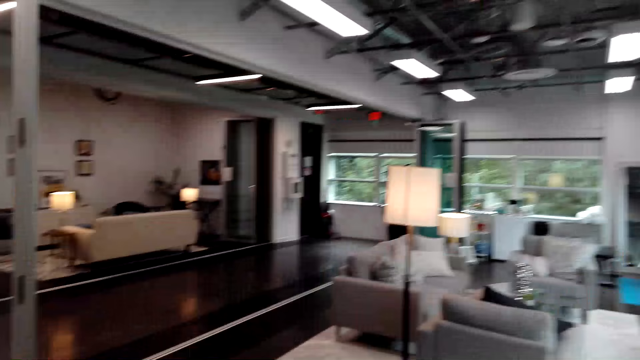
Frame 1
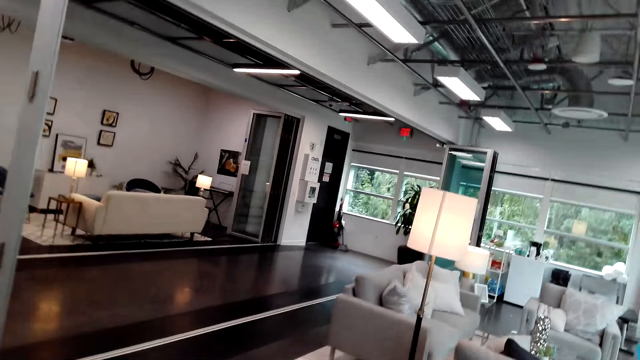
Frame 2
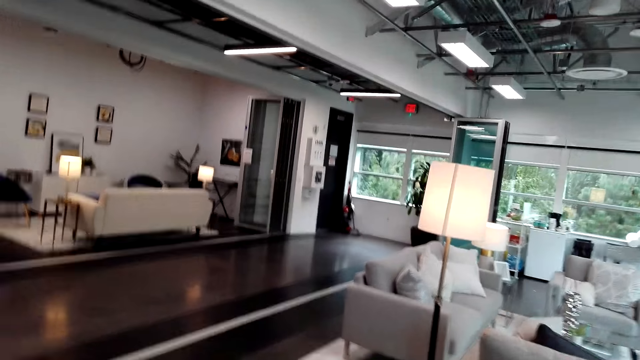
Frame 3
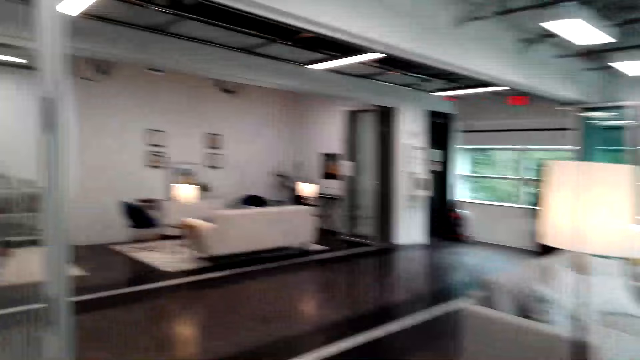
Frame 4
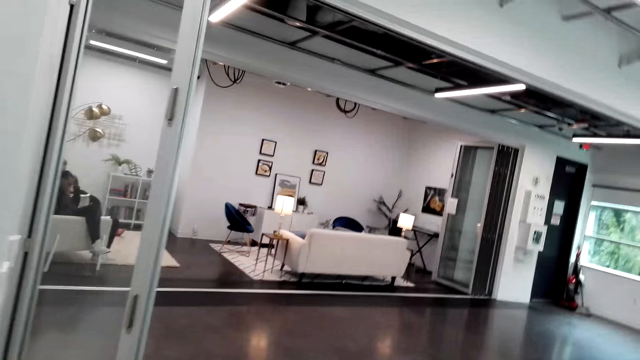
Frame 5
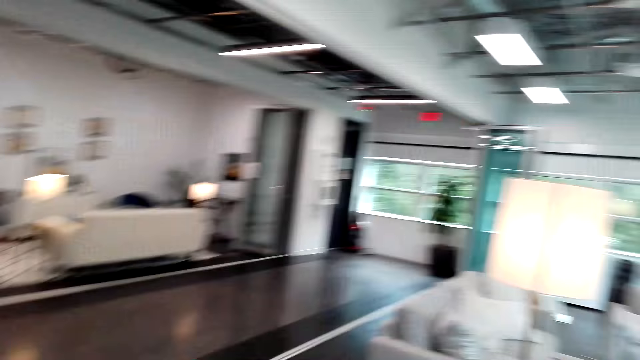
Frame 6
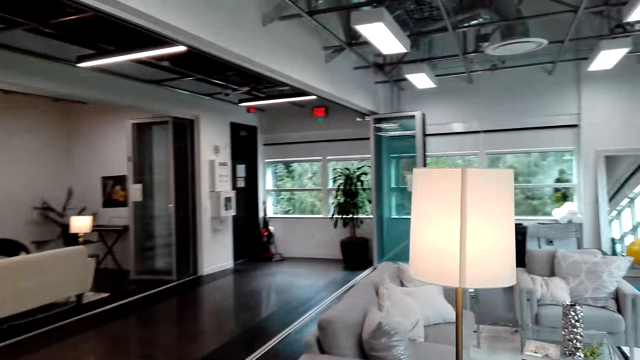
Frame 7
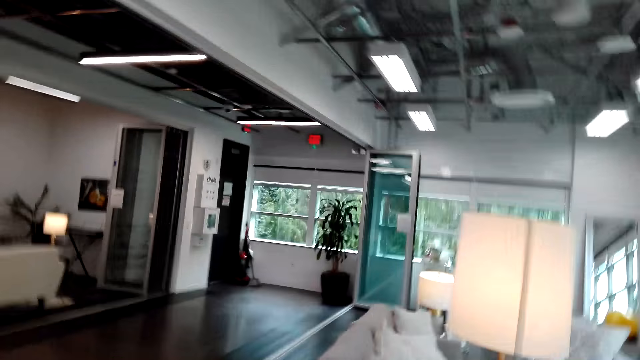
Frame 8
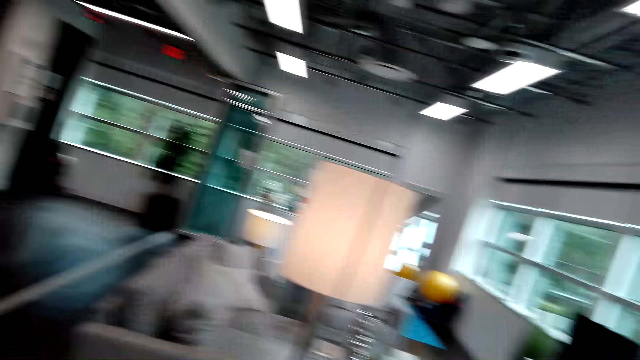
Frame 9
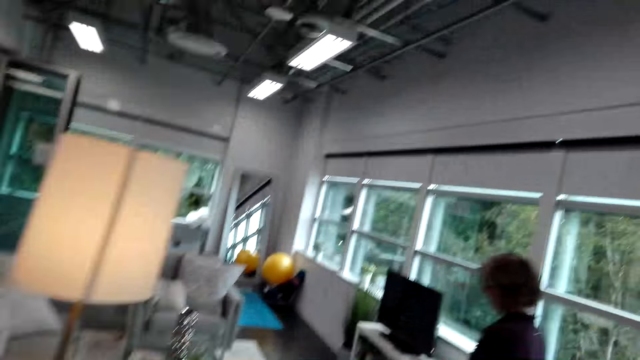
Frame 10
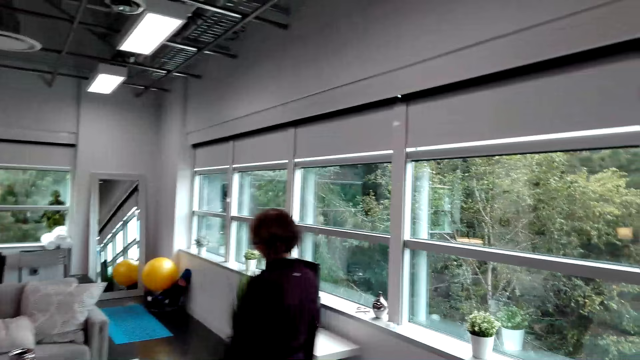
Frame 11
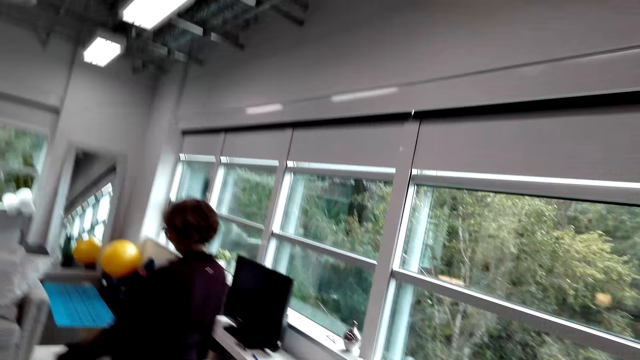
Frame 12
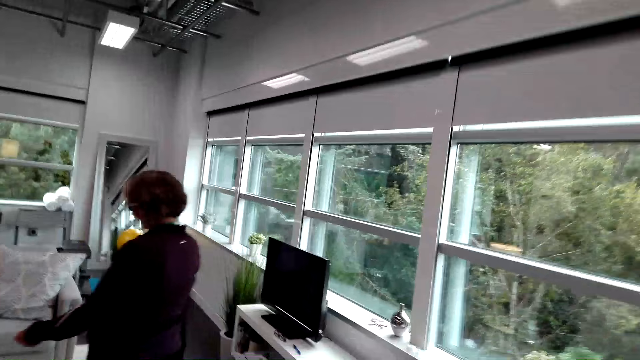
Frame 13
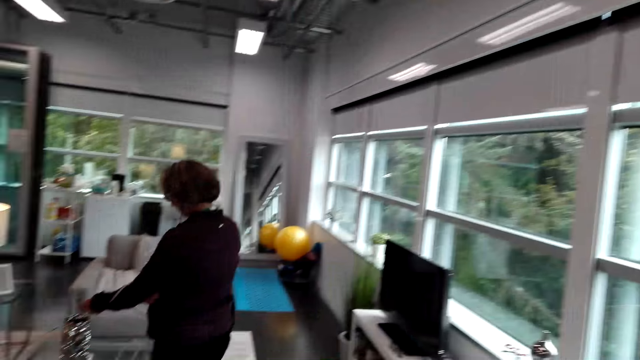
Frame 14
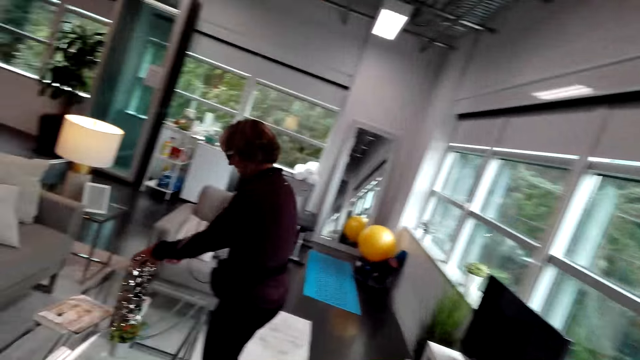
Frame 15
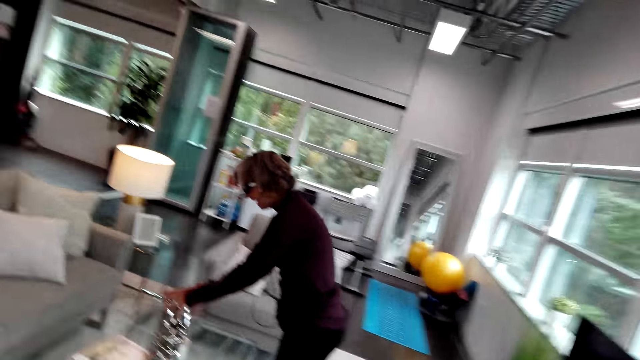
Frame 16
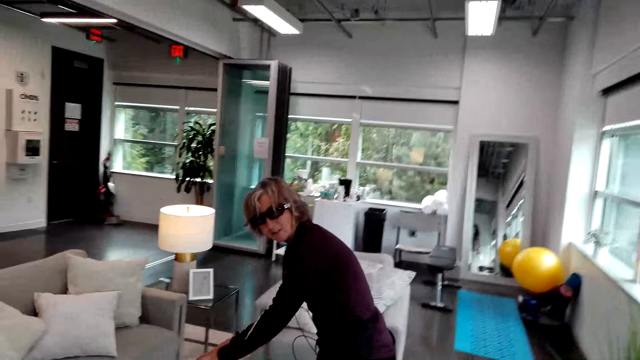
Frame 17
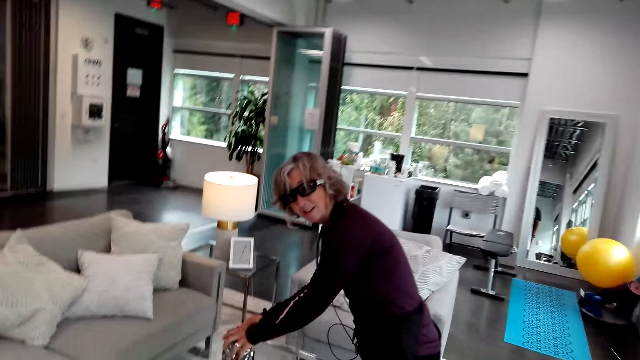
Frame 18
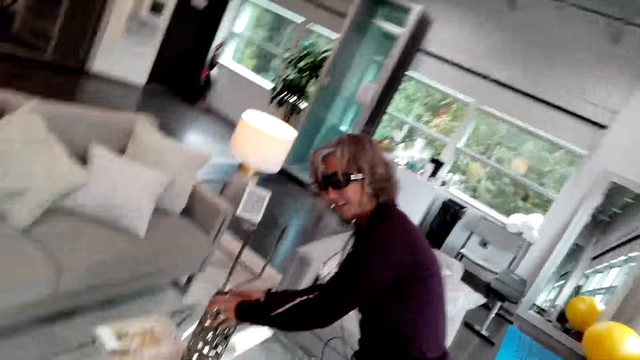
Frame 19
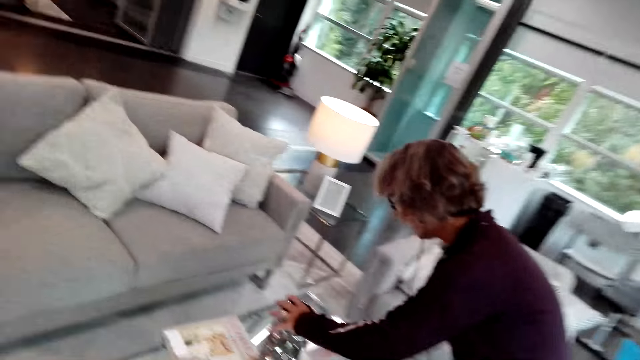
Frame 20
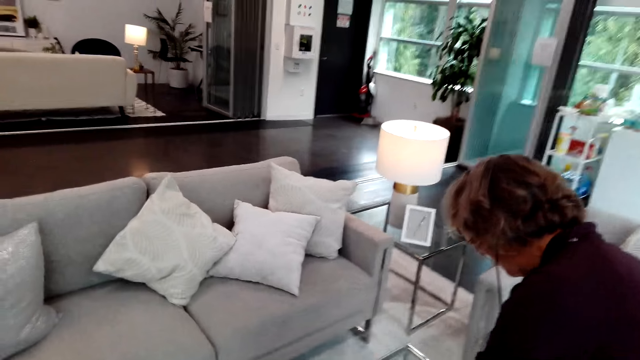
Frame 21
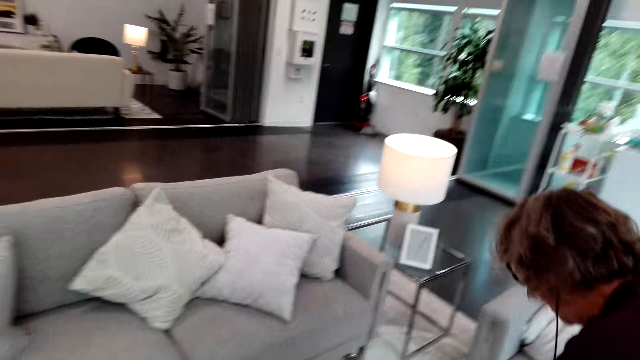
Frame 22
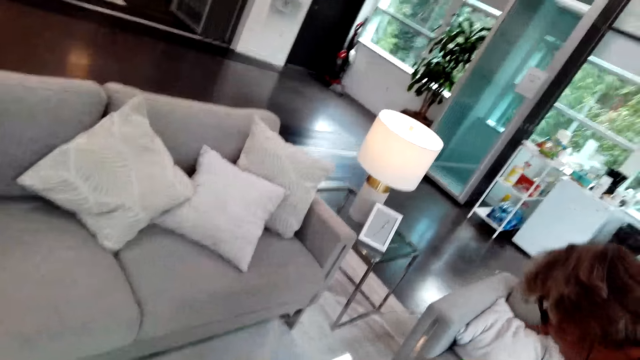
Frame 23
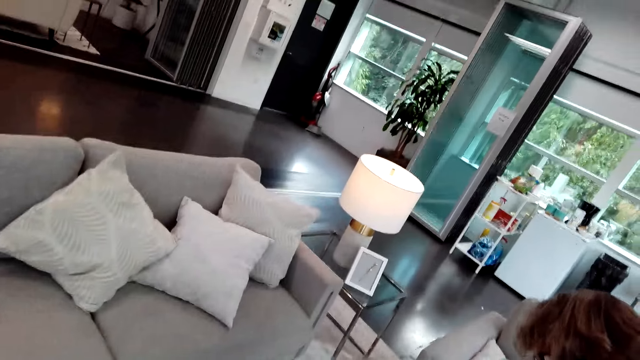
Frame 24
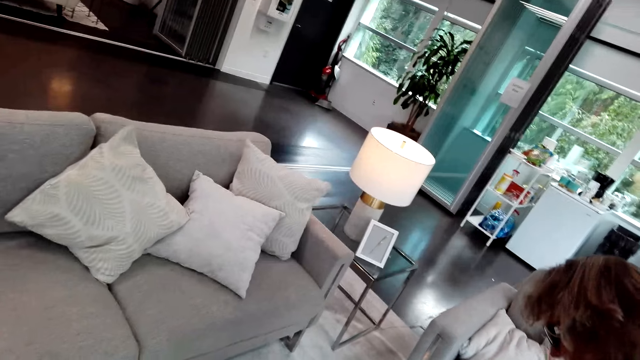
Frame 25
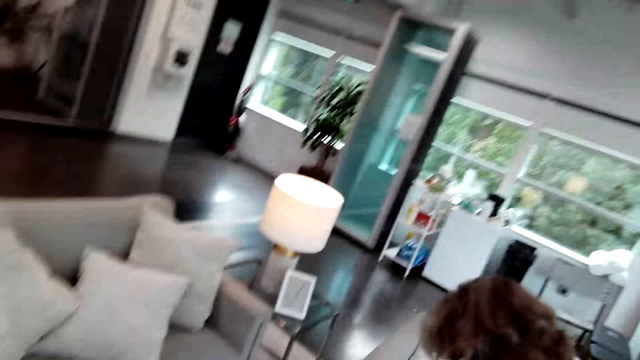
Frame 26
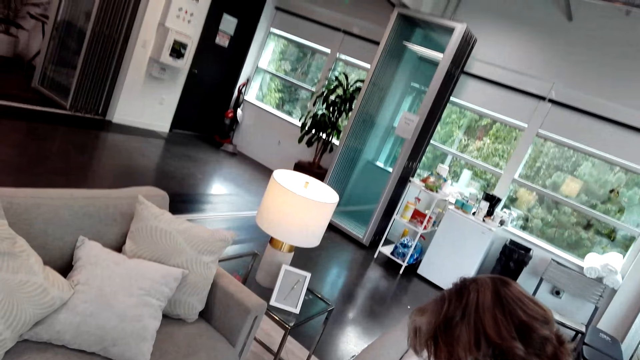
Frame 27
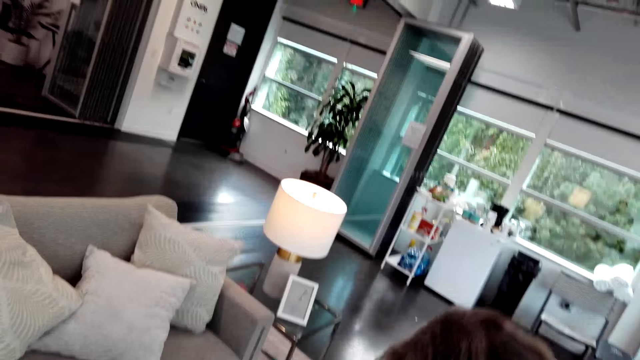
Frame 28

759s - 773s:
The woman talks to the camera wearer. The woman and the camera wearer walk in the showroom. The woman touches something. The camera wearer talks to the woman. The woman shows something to the camera wearer in the showroom and holds something. The woman talks to the camera wearer. The woman and the camera wearer dialogue in the showroom.

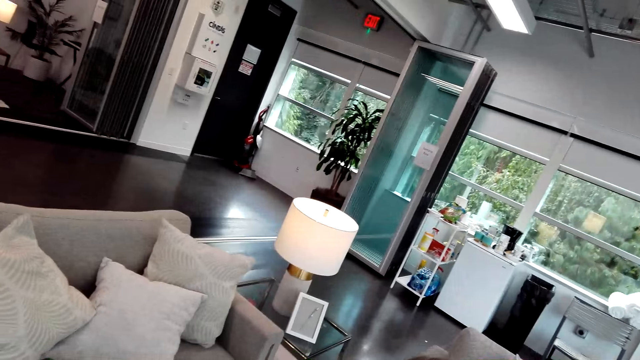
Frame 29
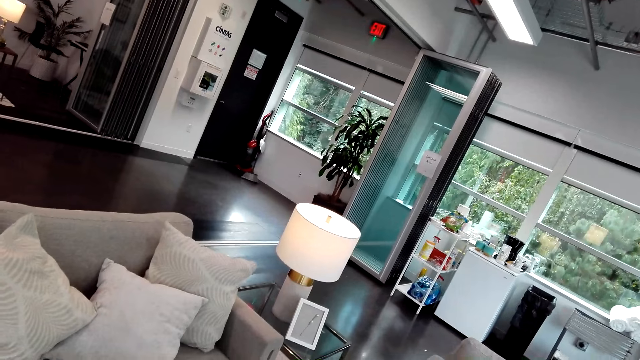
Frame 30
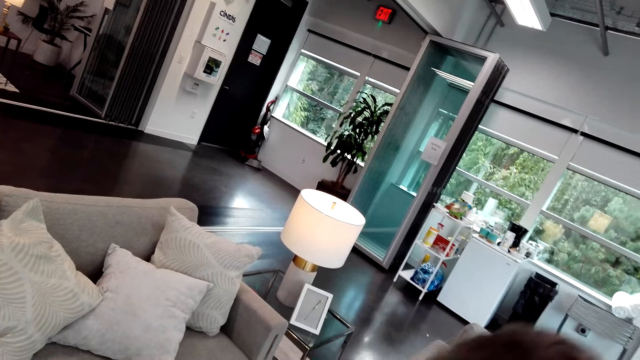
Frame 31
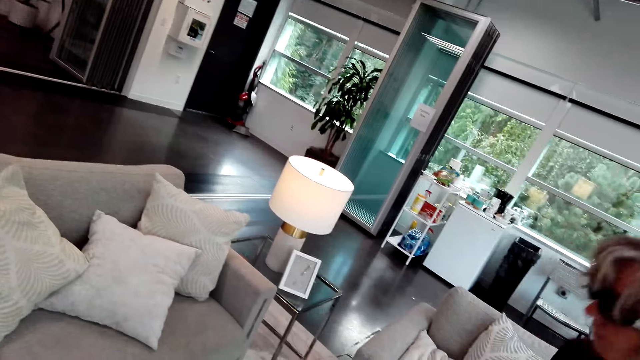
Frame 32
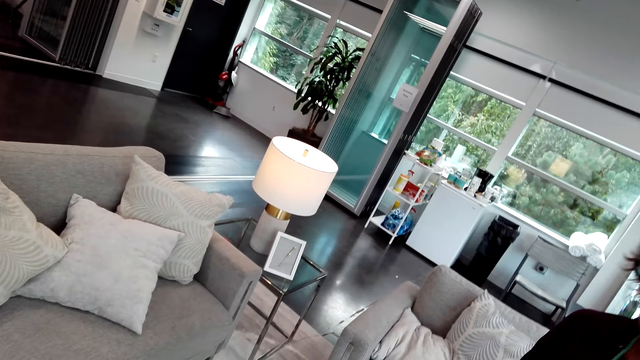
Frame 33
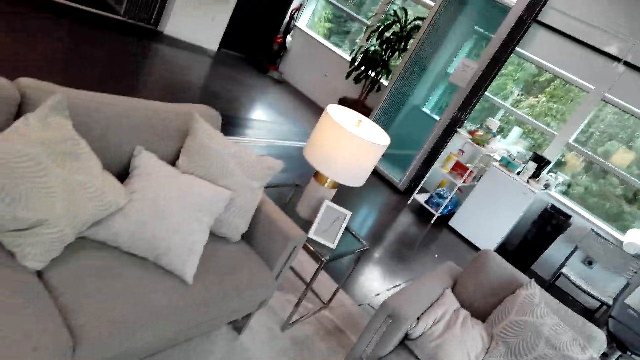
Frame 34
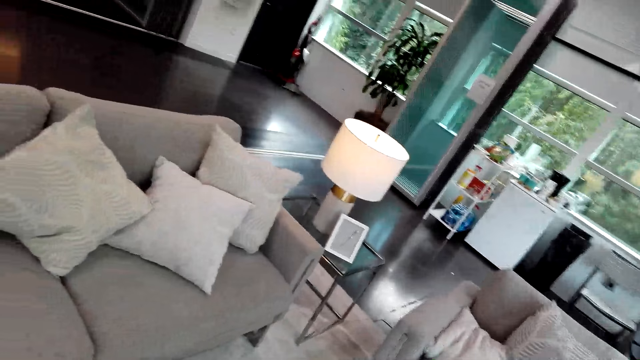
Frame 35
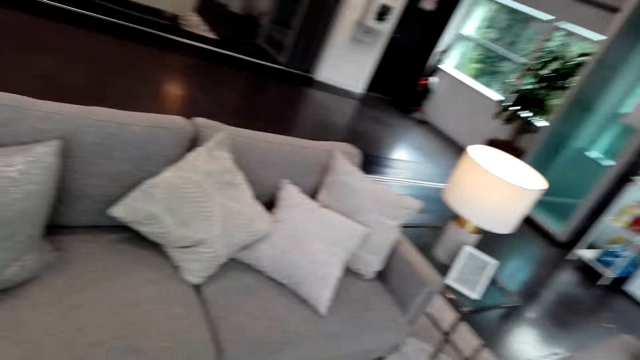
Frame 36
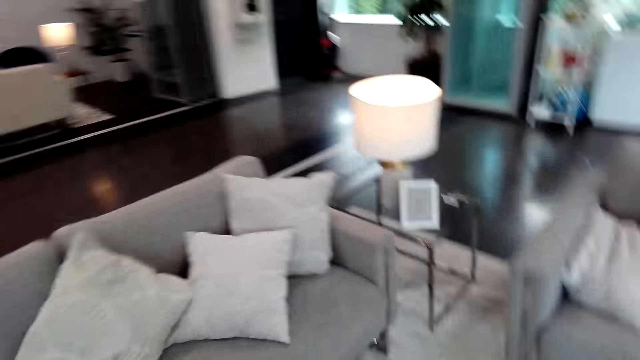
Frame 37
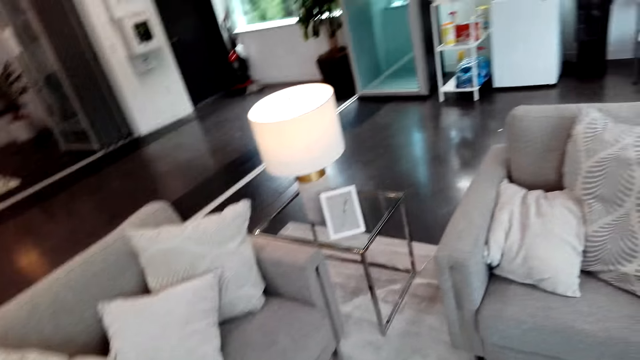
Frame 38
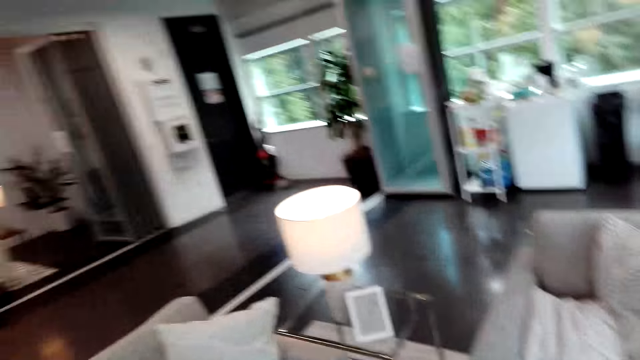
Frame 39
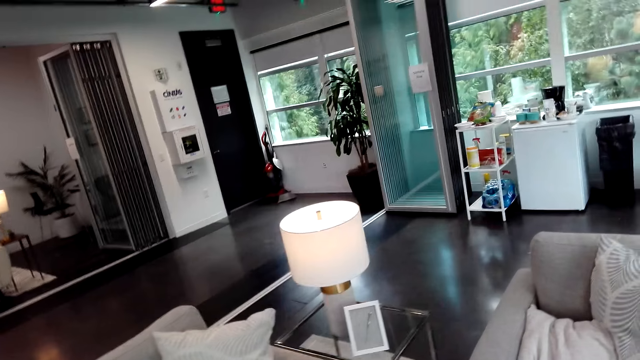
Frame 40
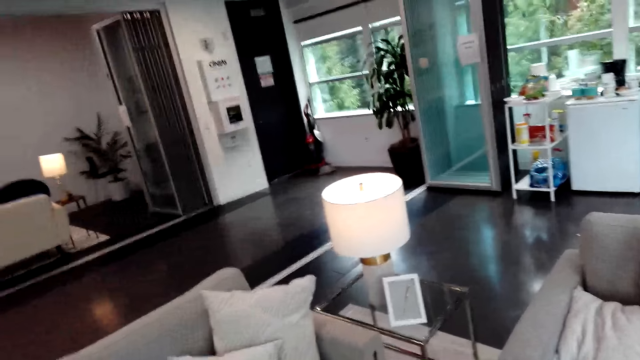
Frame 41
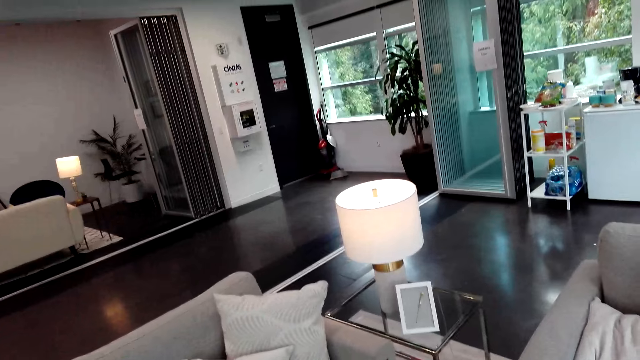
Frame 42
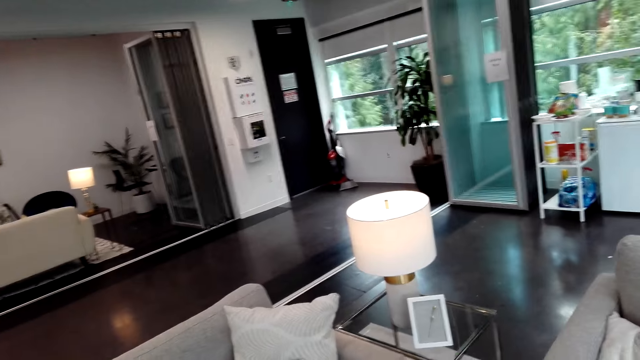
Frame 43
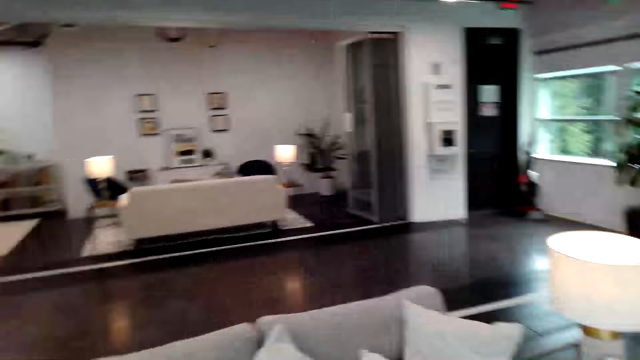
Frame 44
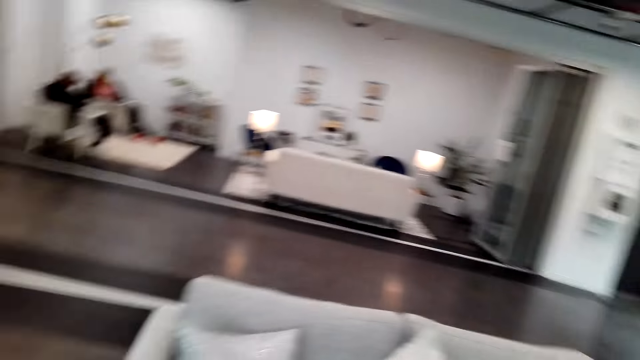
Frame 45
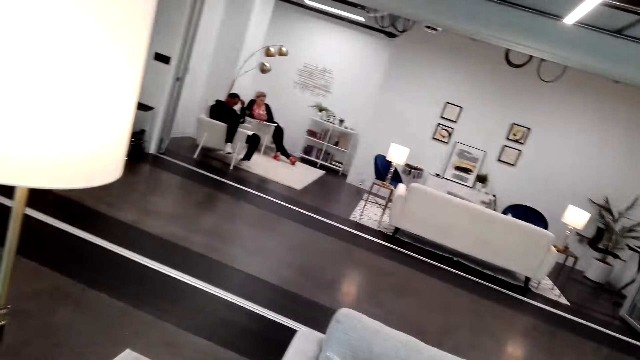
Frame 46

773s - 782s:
The camera wearer talks to the woman. The woman talks to the camera wearer. The camera wearer talks to the woman. They look around the room.
